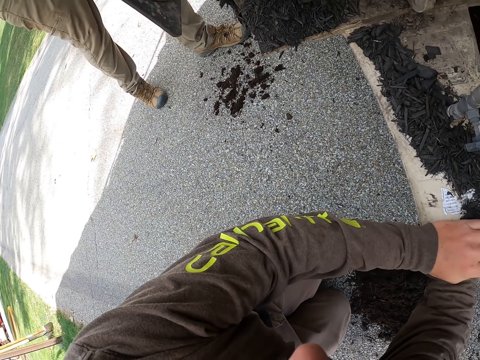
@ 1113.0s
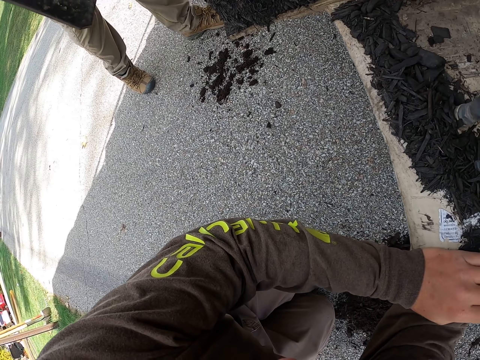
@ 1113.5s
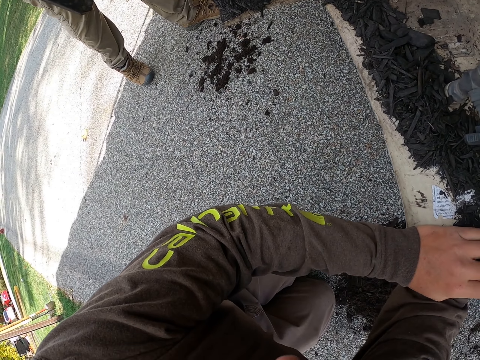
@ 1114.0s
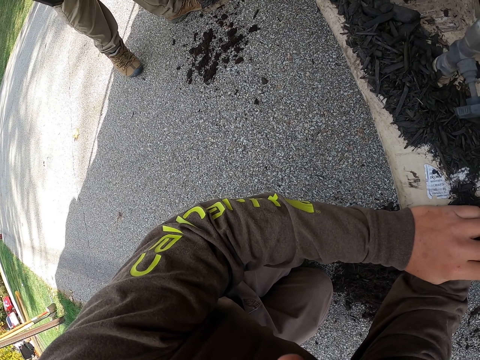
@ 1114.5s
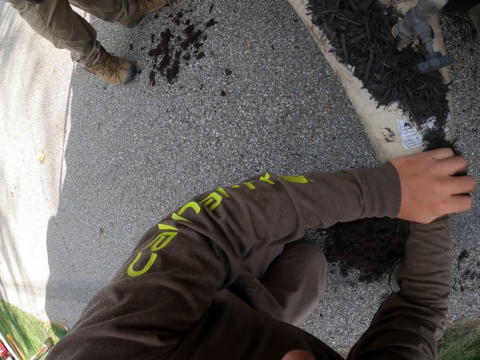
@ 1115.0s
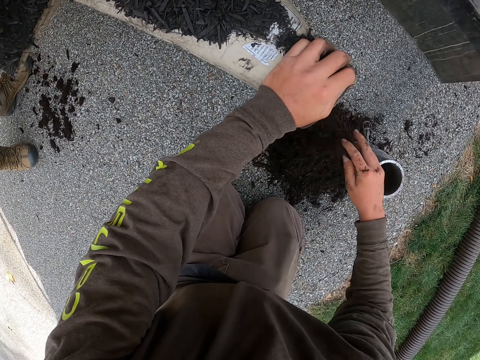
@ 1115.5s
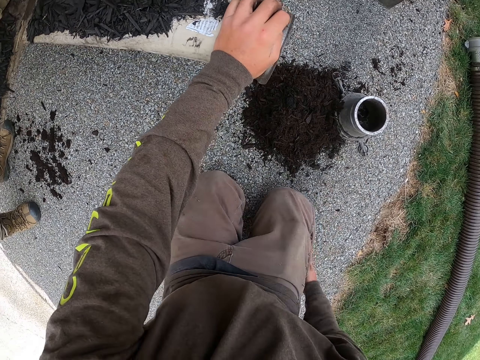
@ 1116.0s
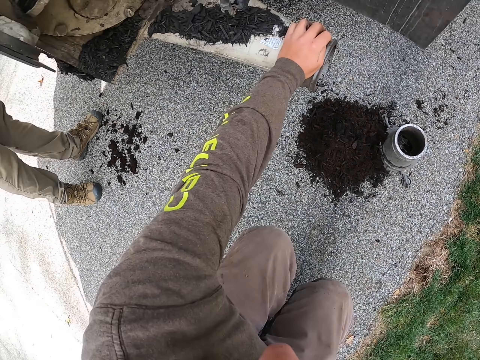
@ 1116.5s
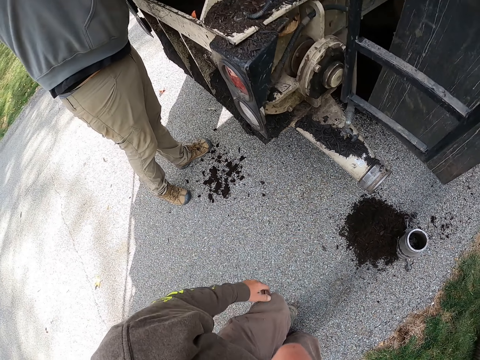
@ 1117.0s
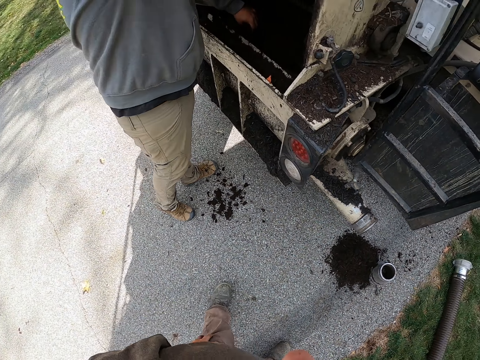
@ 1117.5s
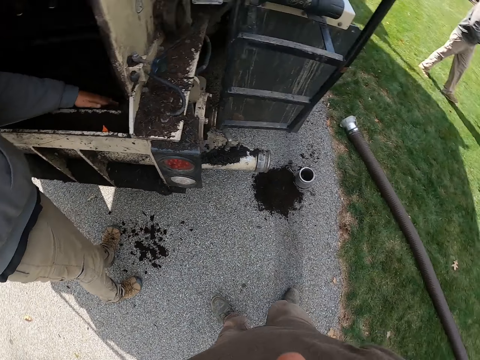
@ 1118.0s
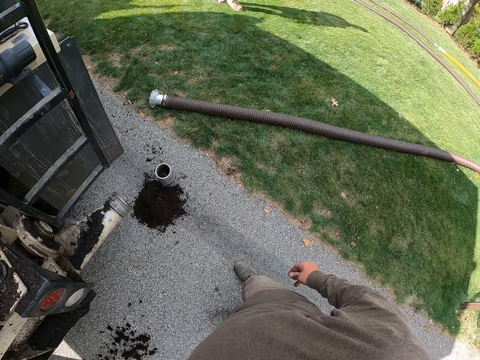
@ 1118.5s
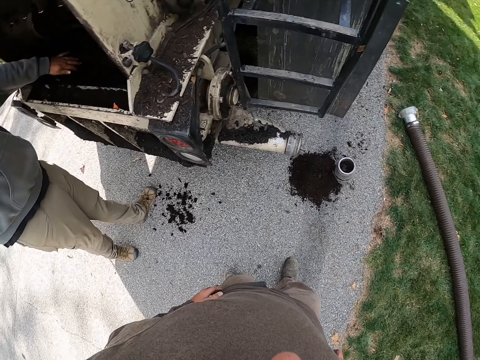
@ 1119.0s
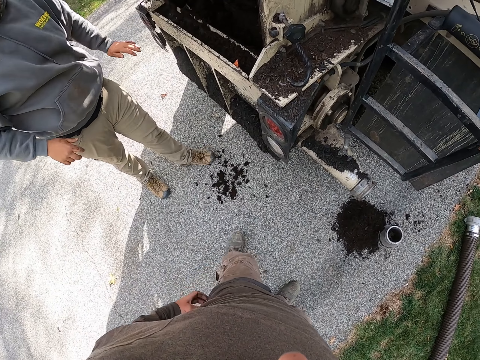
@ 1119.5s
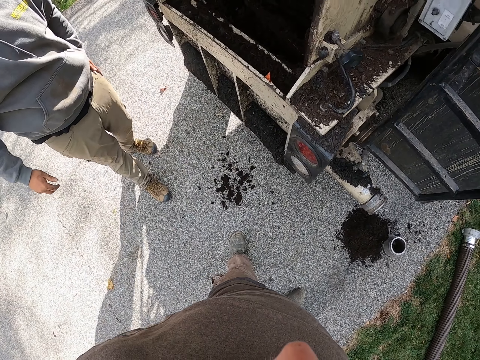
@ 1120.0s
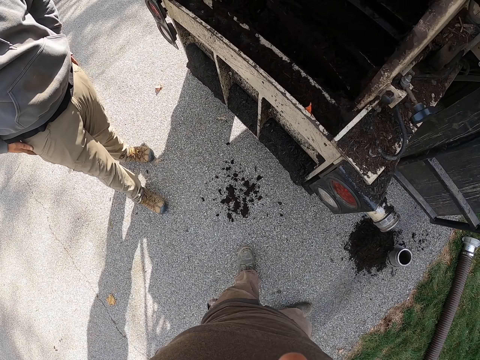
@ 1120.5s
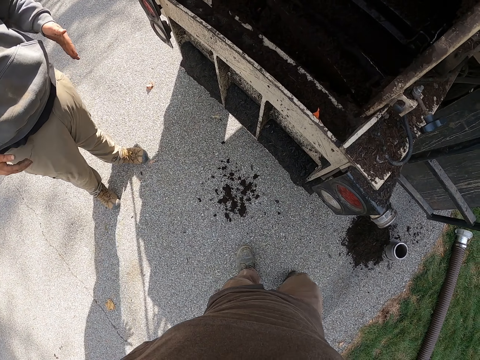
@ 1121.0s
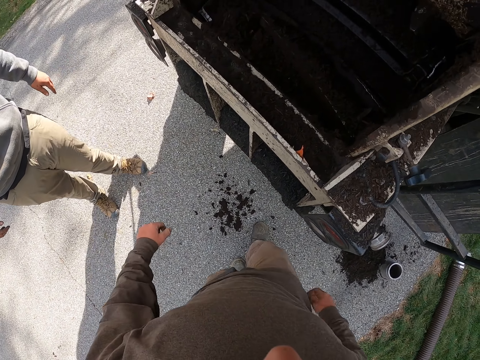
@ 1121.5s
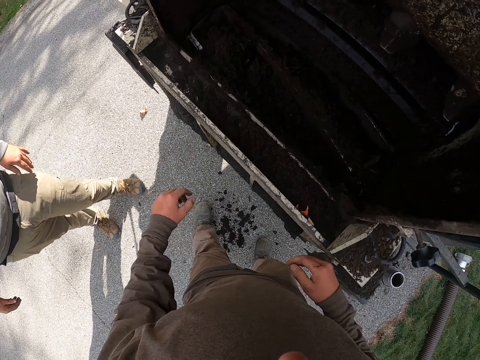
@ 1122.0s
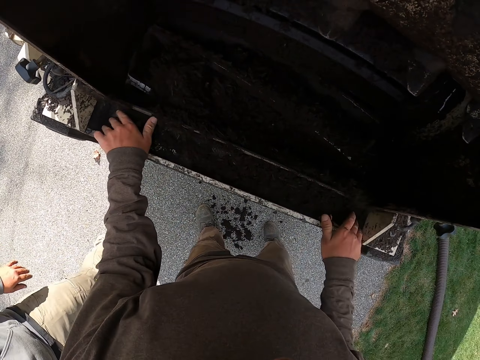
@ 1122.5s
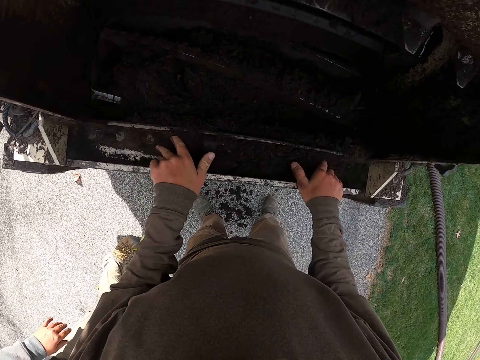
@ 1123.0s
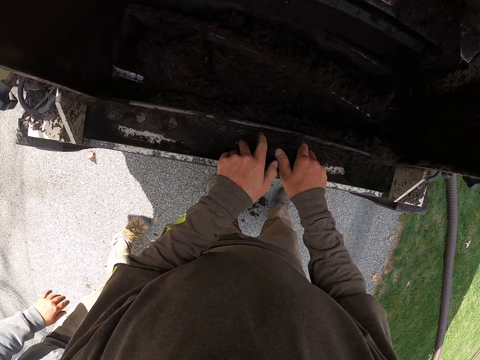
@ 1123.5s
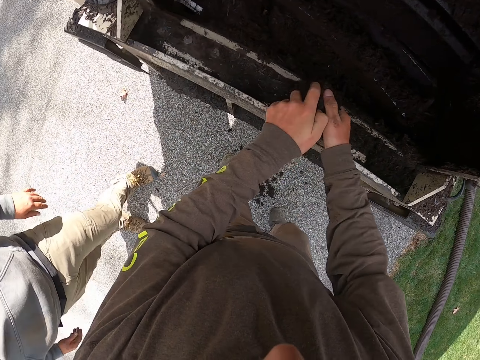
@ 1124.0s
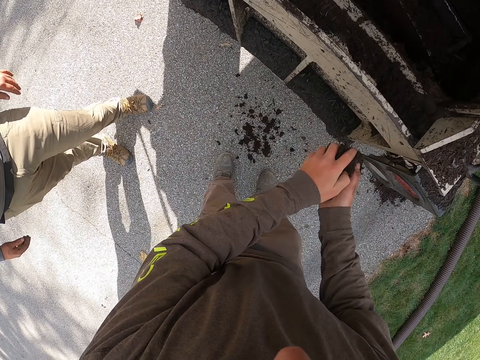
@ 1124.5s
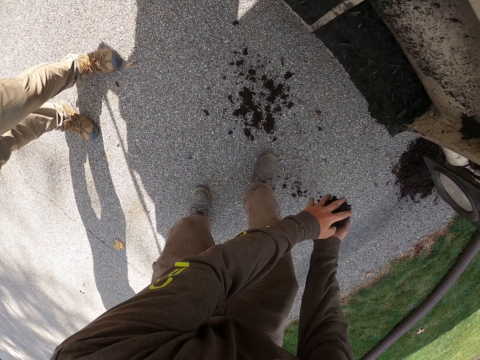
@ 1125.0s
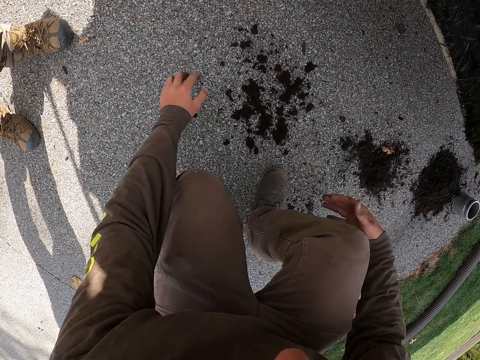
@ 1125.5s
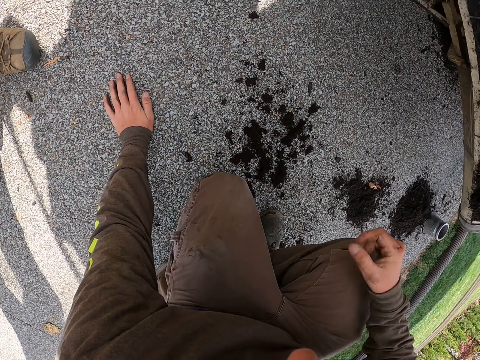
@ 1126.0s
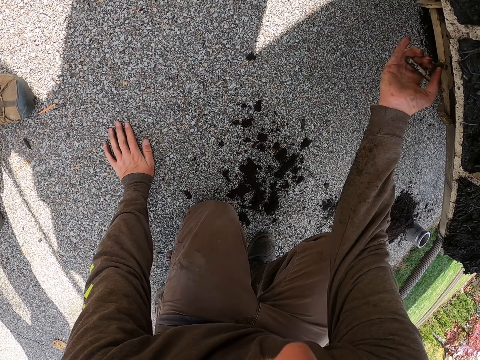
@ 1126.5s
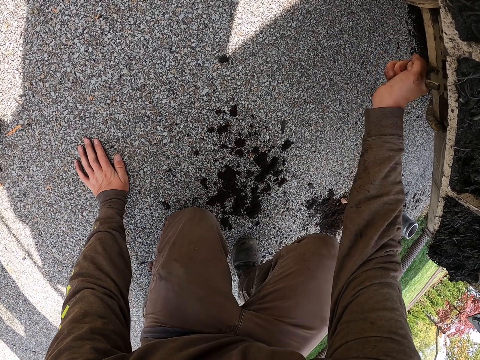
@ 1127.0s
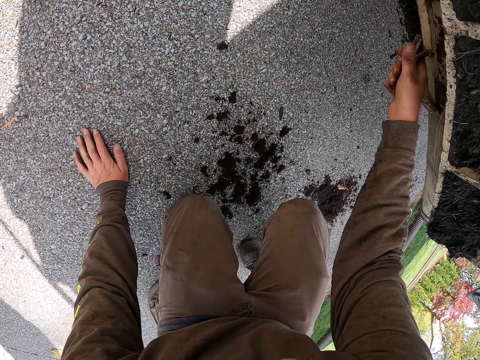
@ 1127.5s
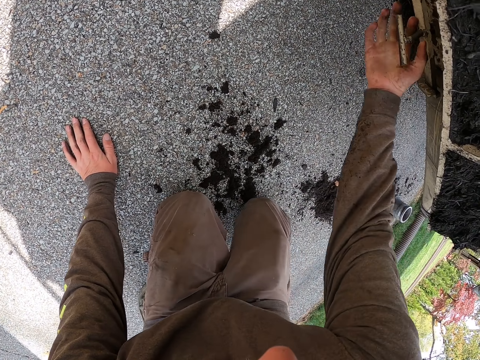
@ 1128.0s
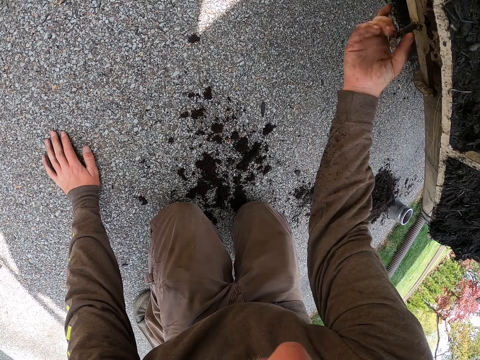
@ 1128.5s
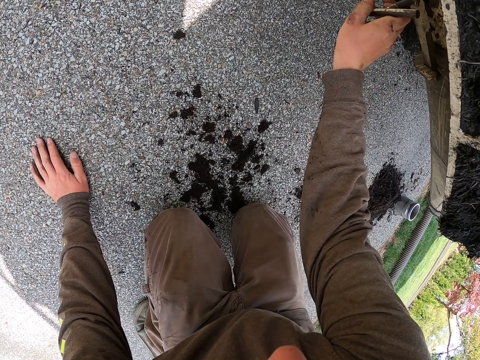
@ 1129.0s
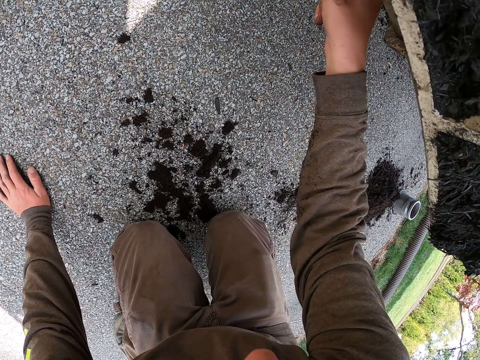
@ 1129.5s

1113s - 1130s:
The camera wearer dips a hand in a hole. He removes coal from the hole. He stands up. A person moves coal in a vehicle. The camera wearer looks around. He interacts with the person. He collects coal with his hands. He drops down the coal. He turns a metal.

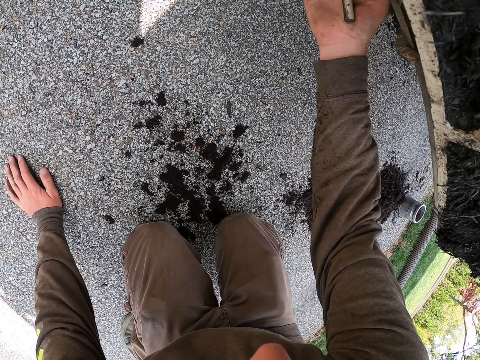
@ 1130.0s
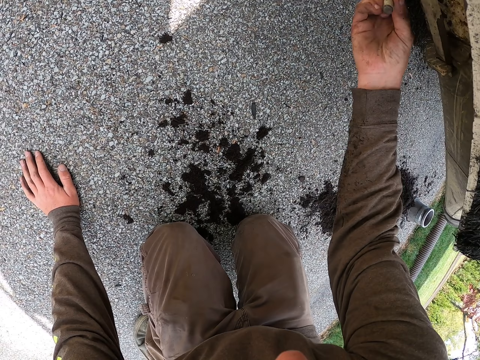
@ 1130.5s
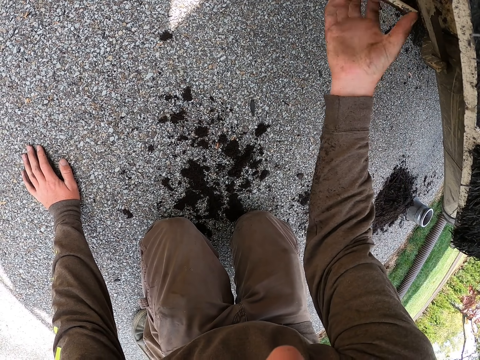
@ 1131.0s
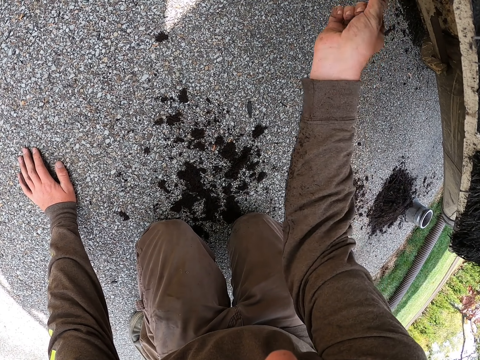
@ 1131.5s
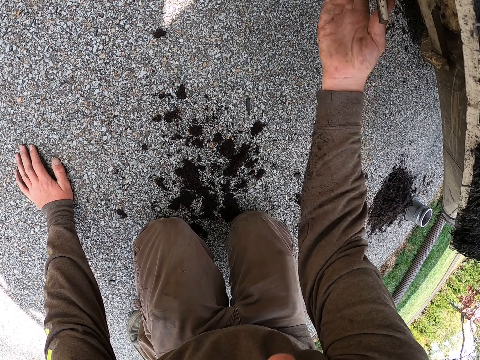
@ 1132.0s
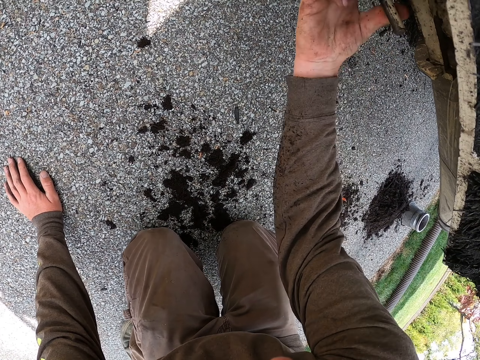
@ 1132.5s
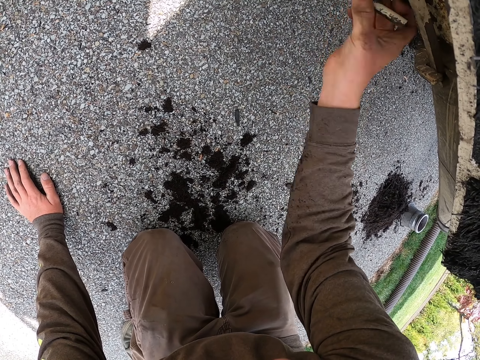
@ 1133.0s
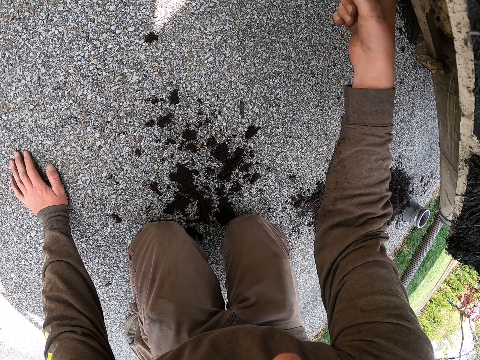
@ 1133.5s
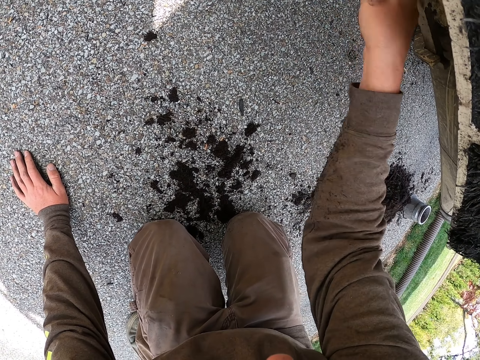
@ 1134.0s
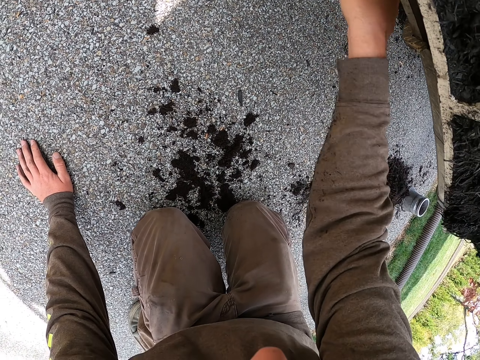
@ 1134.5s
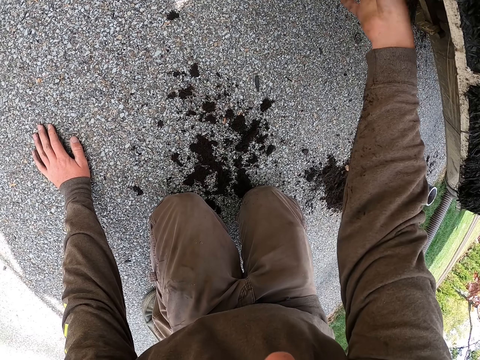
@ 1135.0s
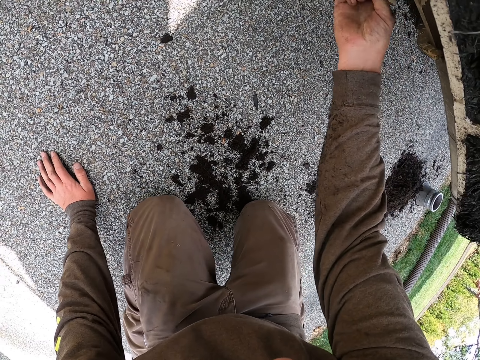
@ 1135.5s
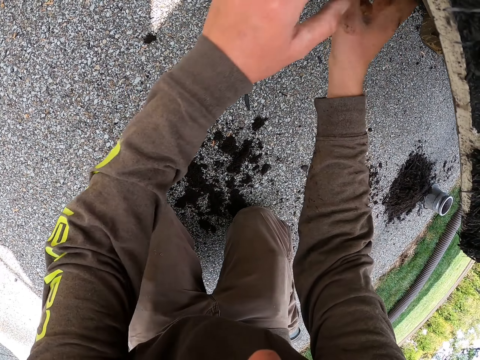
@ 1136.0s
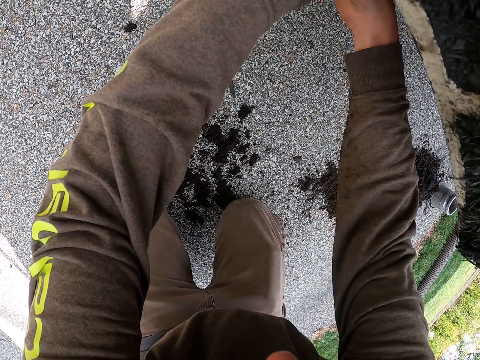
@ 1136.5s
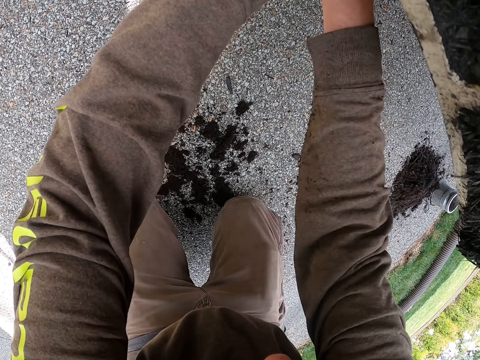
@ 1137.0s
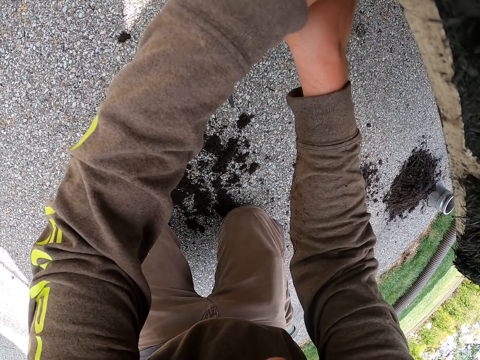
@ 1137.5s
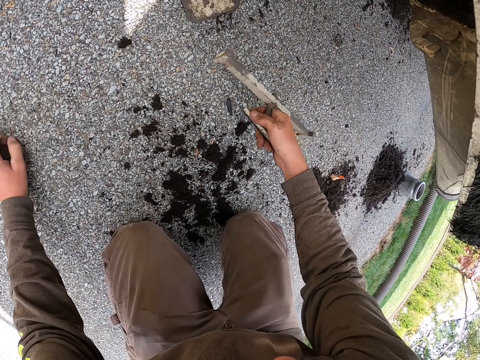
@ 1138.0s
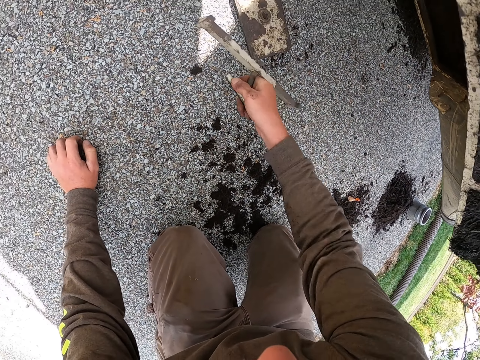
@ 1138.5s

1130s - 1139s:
The camera wearer removes a metal from the exhauster. They remove the metal with both hands. They put the metal down.
